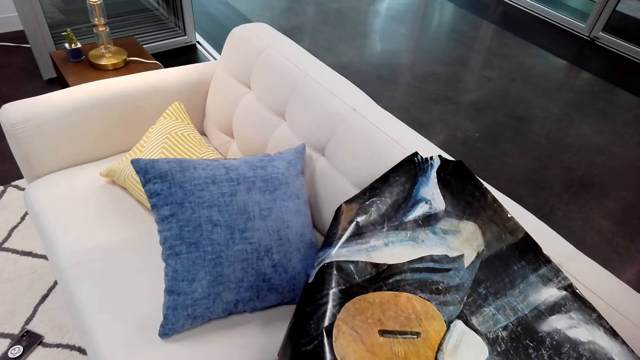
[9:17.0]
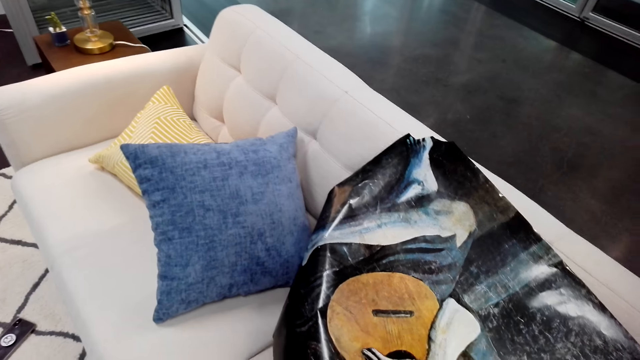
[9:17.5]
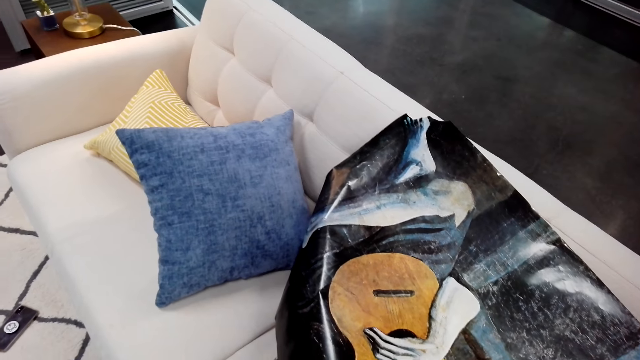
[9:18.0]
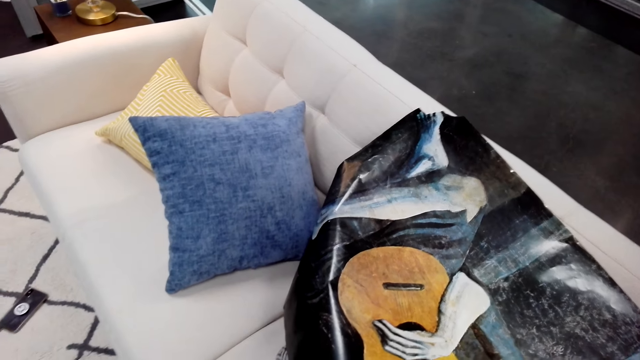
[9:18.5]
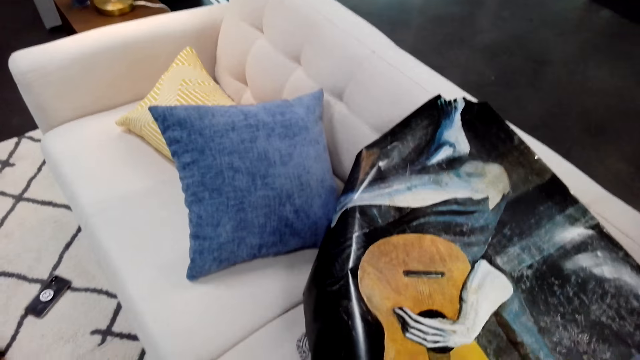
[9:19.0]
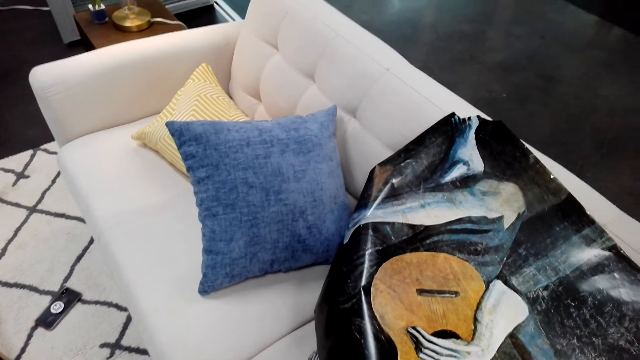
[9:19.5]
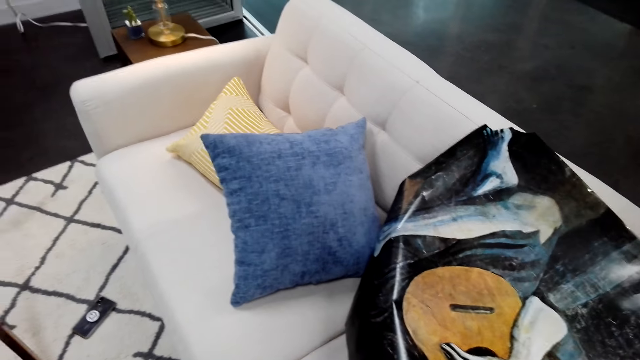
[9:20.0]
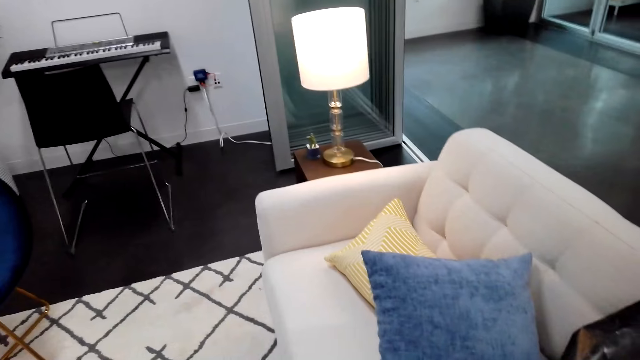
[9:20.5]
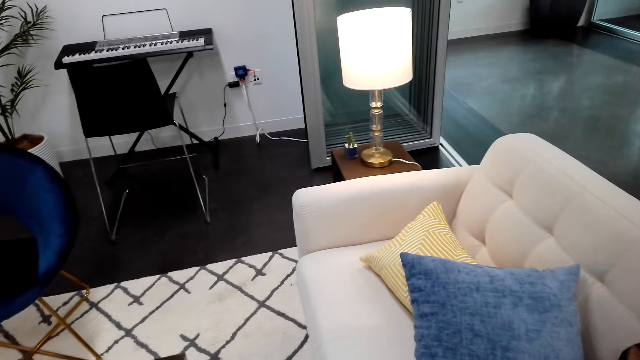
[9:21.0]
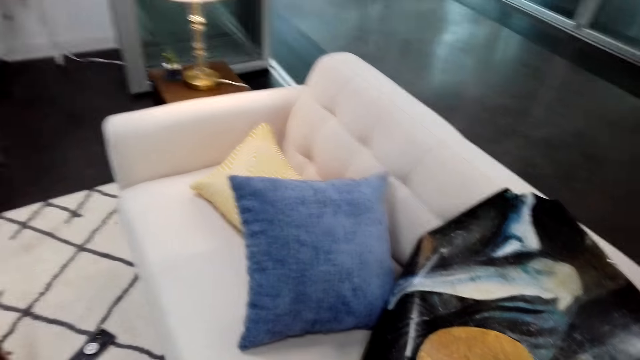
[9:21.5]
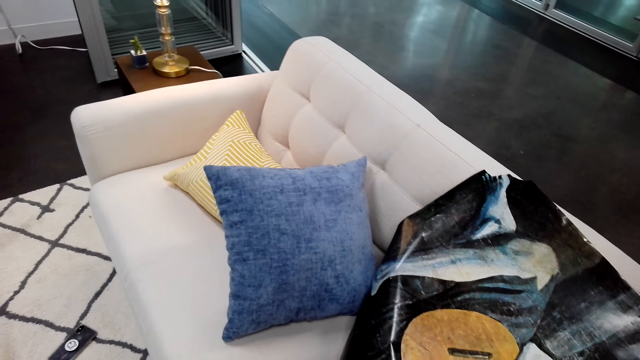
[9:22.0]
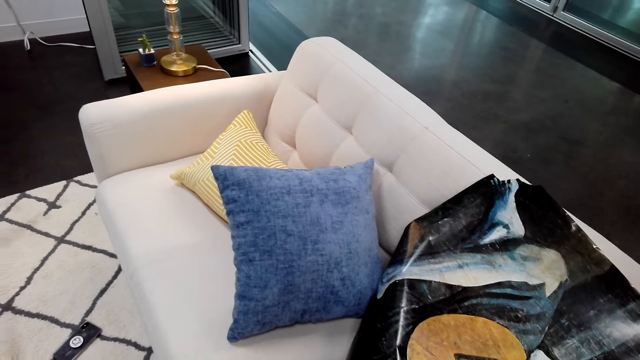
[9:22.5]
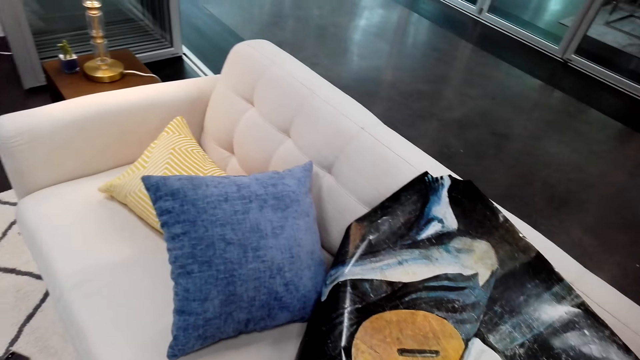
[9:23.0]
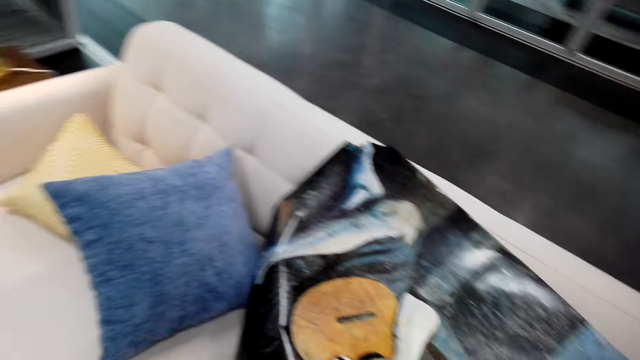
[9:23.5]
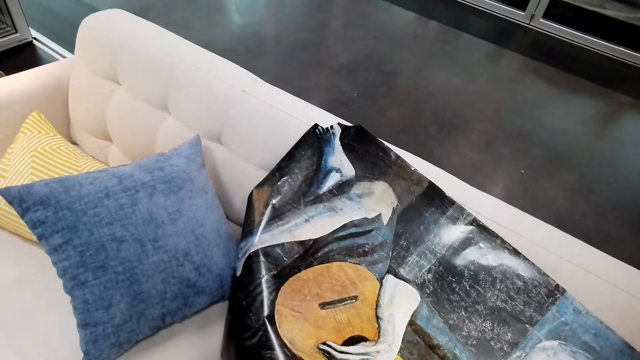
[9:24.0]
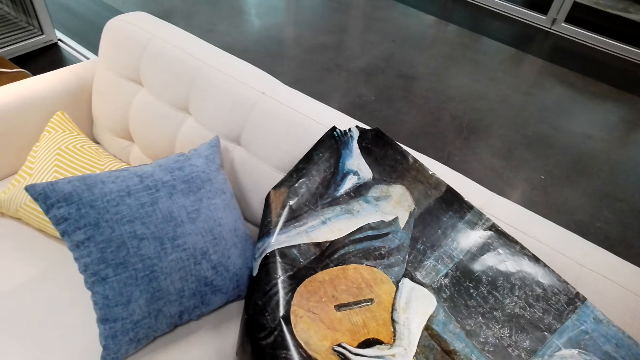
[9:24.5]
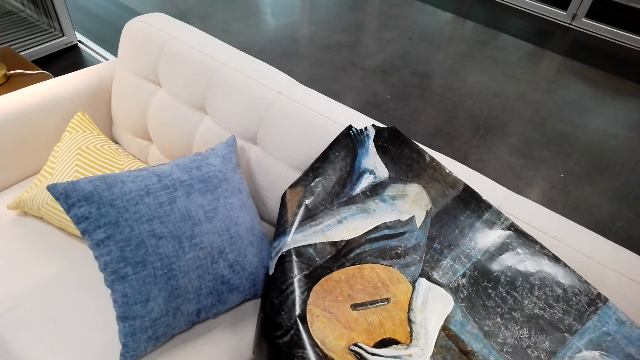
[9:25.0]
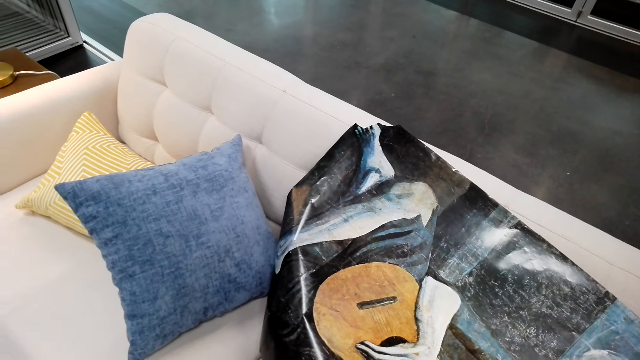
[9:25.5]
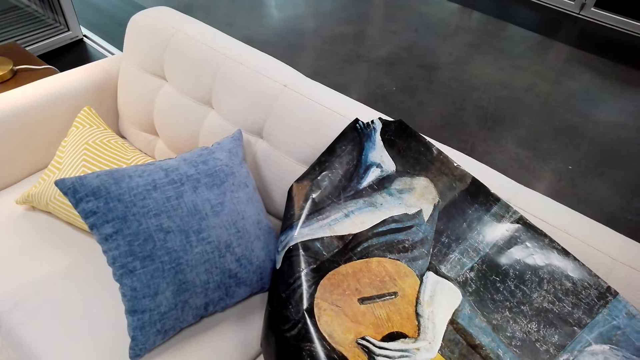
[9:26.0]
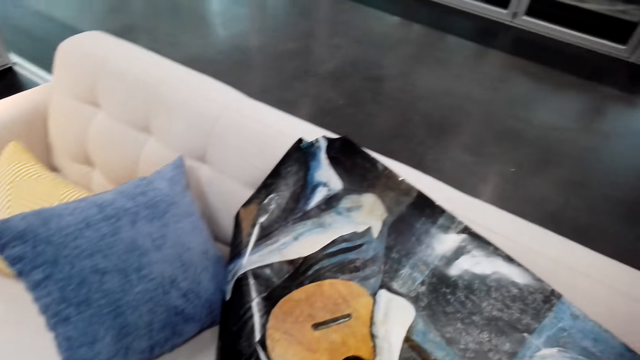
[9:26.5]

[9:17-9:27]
The camera wearer talks to someone.

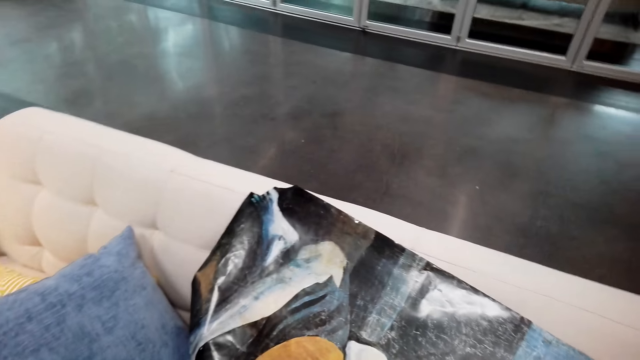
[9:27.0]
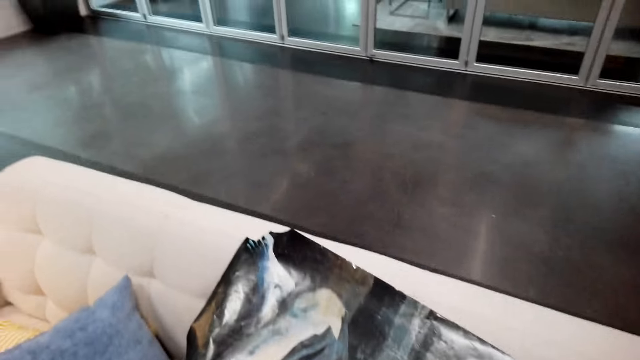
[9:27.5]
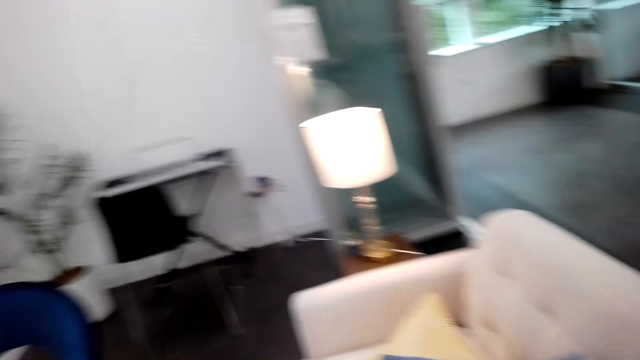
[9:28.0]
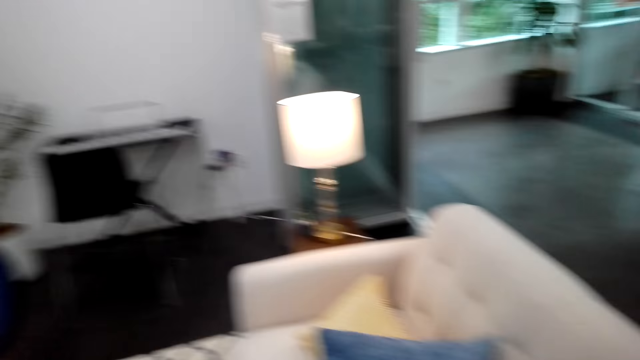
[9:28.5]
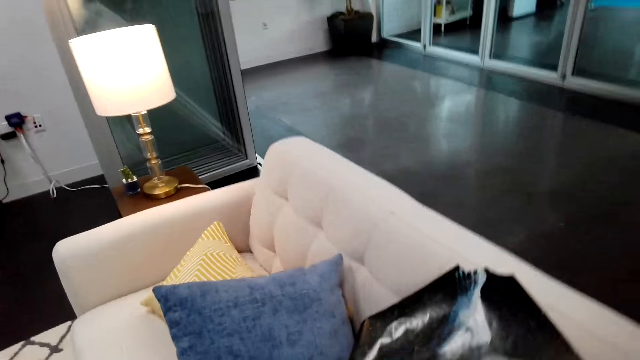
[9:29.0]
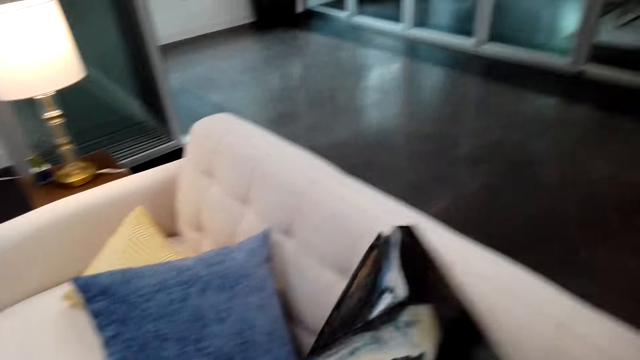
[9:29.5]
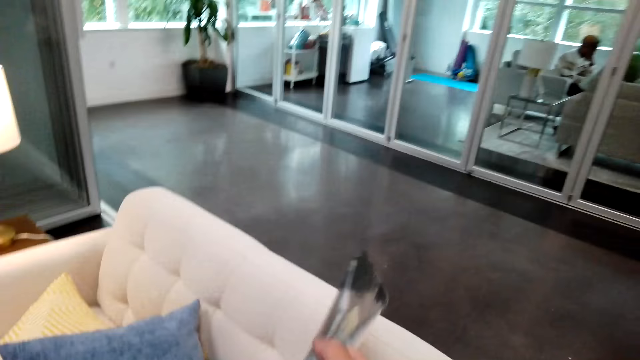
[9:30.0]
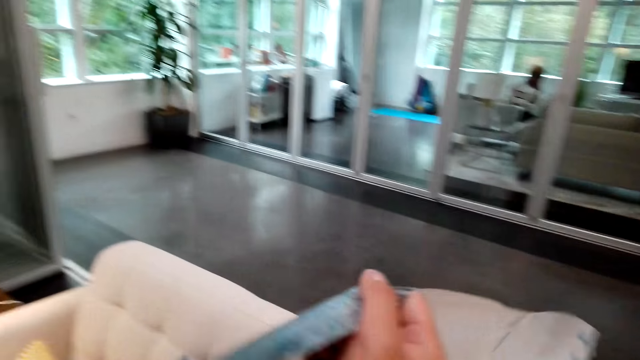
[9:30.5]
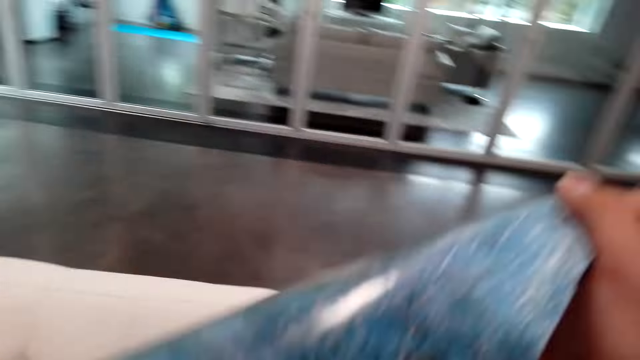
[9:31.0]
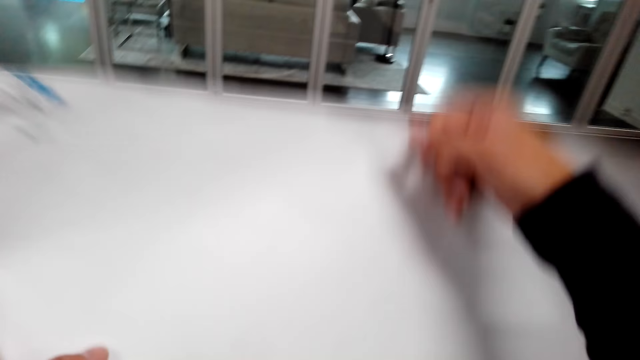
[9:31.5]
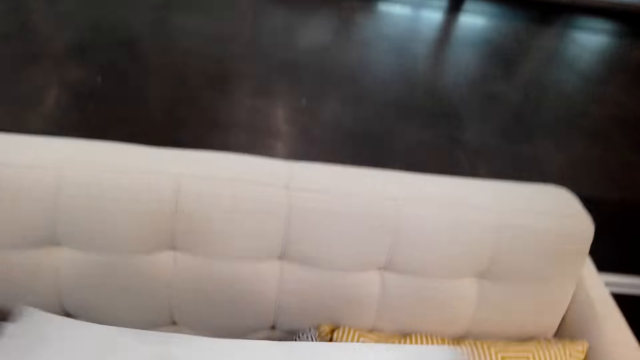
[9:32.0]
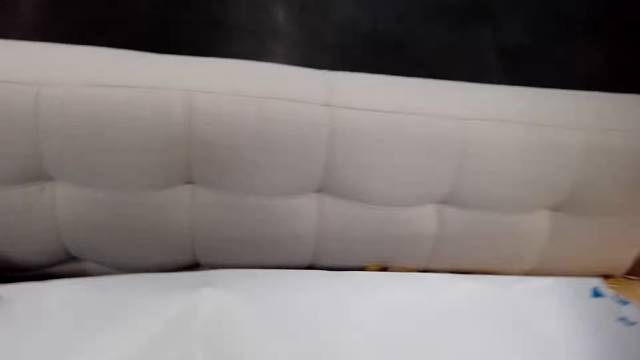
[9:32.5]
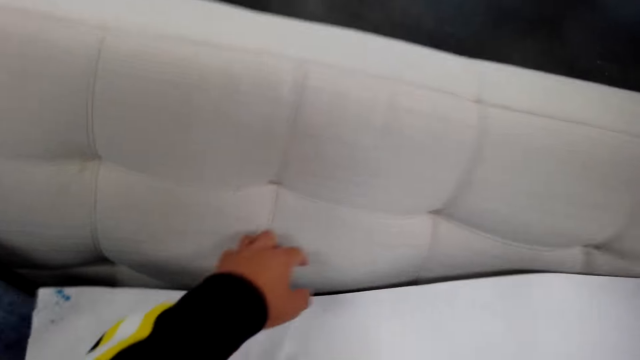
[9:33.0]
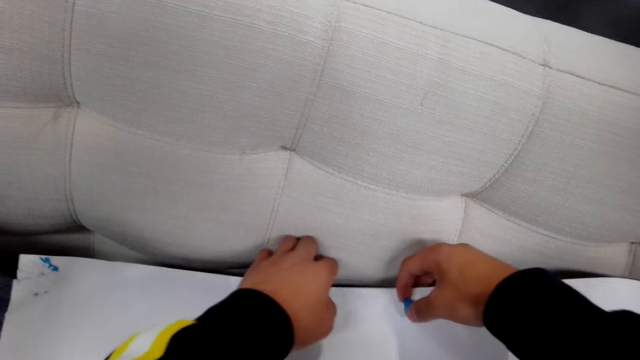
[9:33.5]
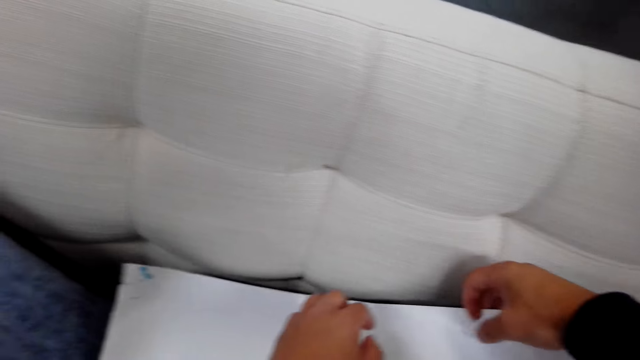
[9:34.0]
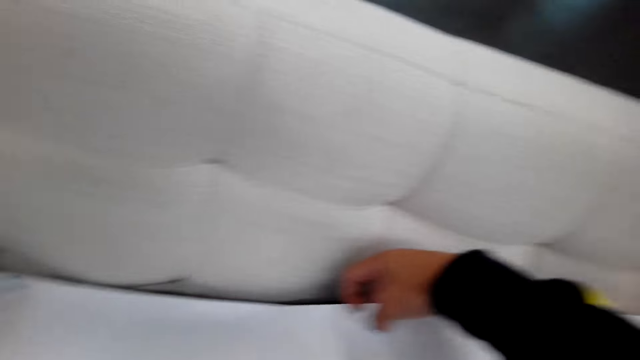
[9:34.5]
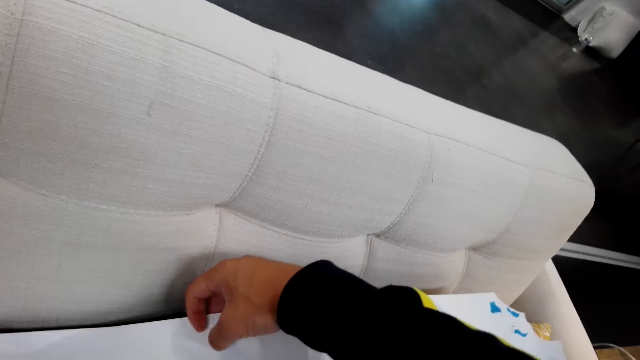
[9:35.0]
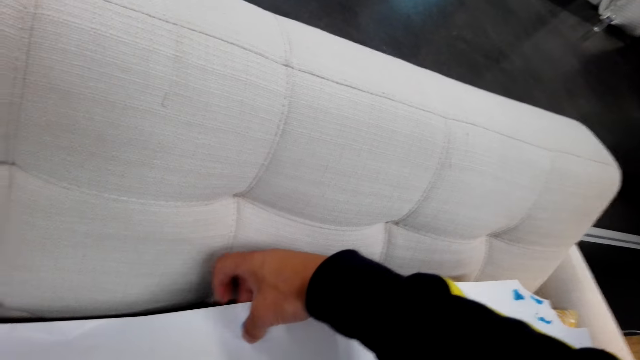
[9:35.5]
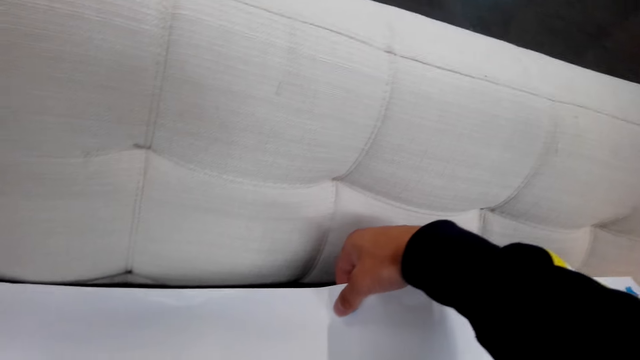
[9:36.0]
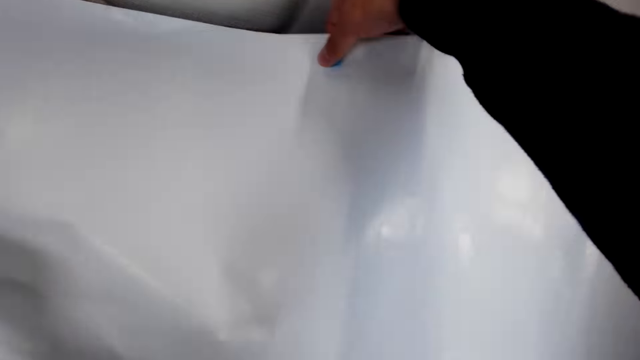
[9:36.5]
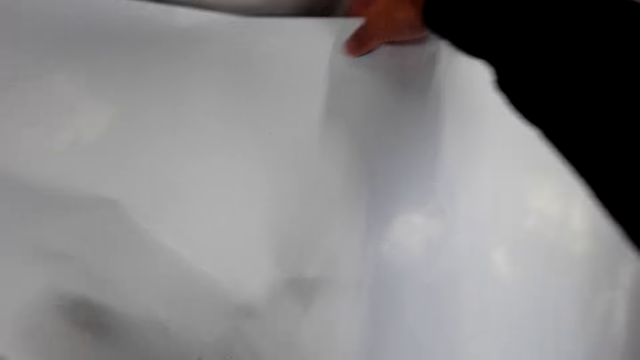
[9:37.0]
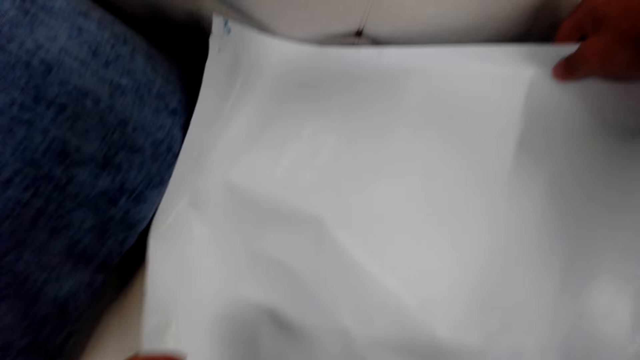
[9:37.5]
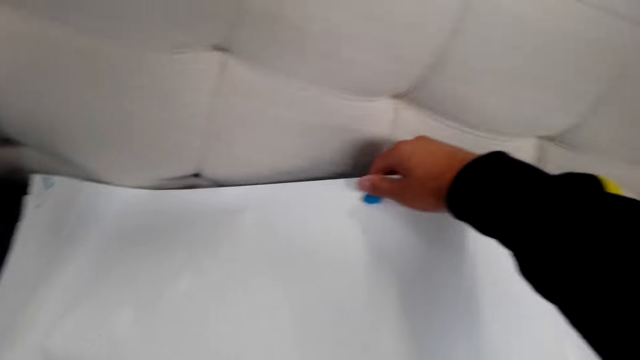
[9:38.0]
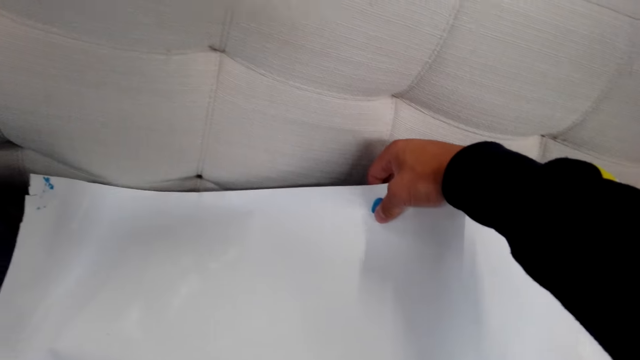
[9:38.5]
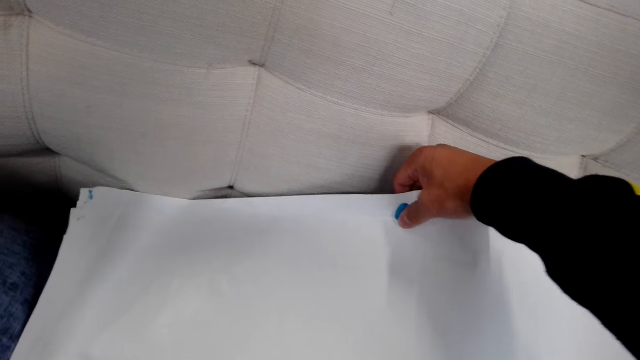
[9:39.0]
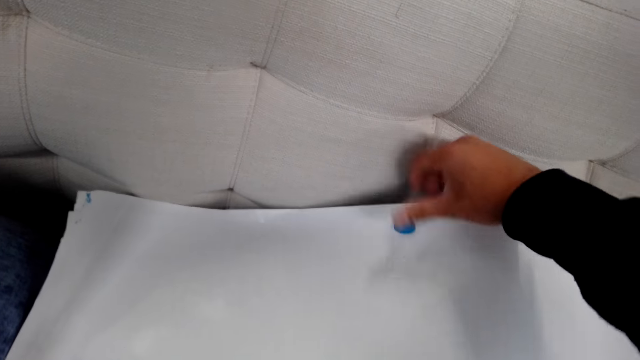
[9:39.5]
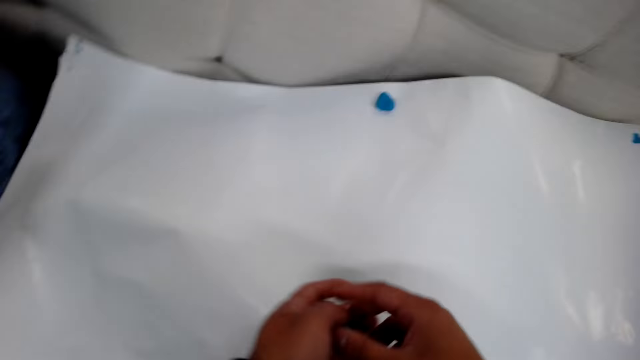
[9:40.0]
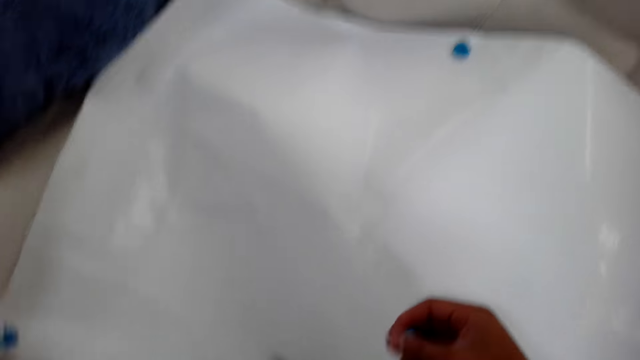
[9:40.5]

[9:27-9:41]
The camera wearer takes a wall deco on the couch and puts some sticky on it. They put something at the paper paint.
